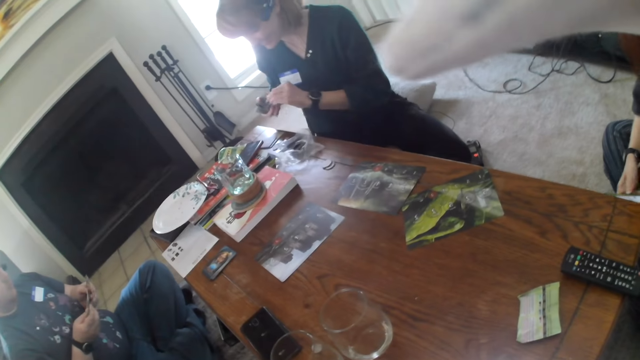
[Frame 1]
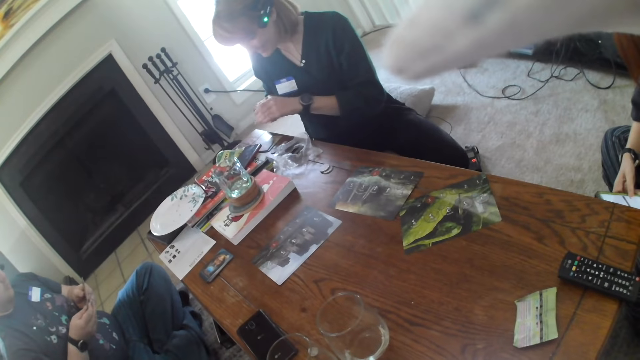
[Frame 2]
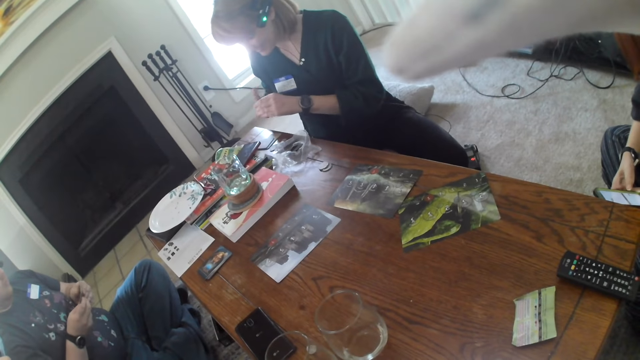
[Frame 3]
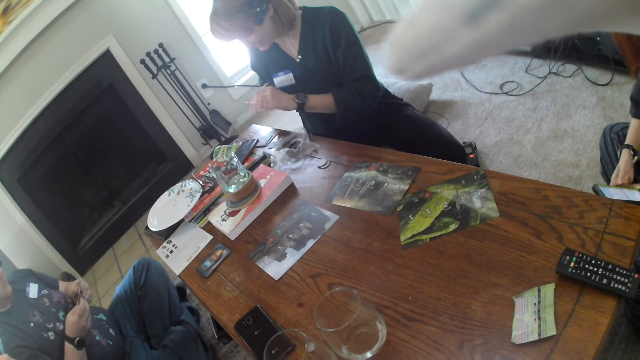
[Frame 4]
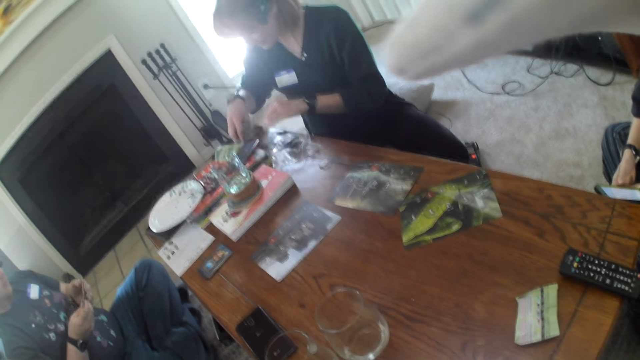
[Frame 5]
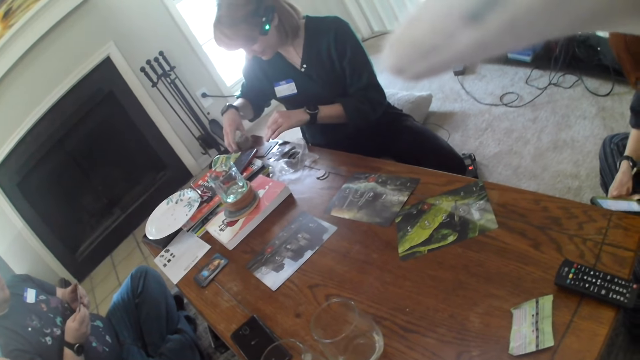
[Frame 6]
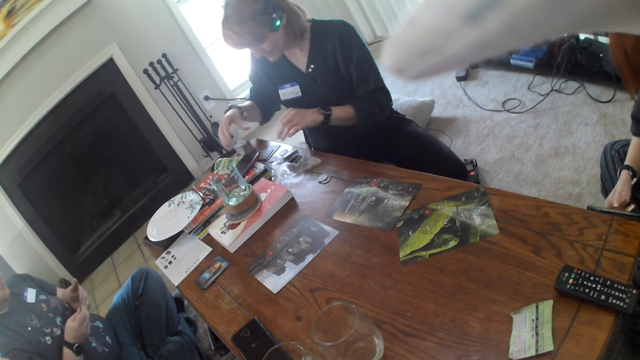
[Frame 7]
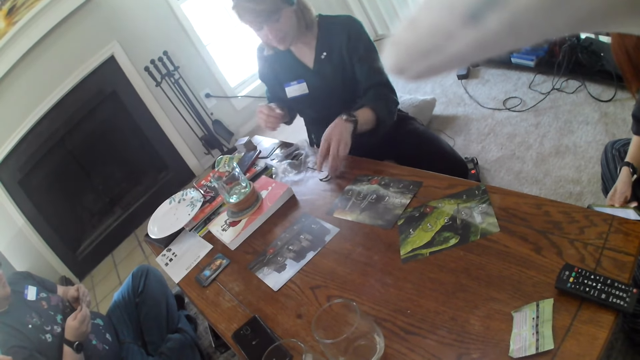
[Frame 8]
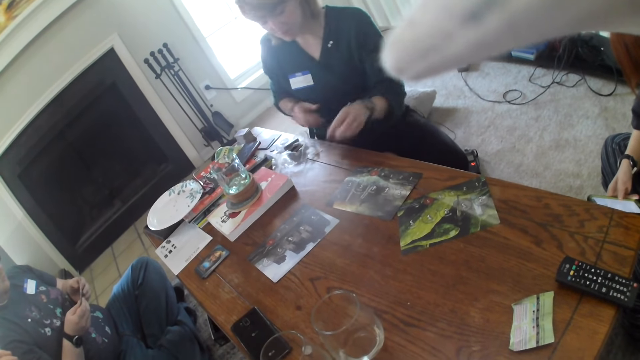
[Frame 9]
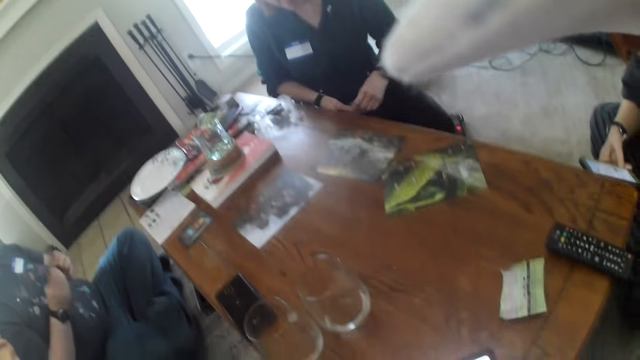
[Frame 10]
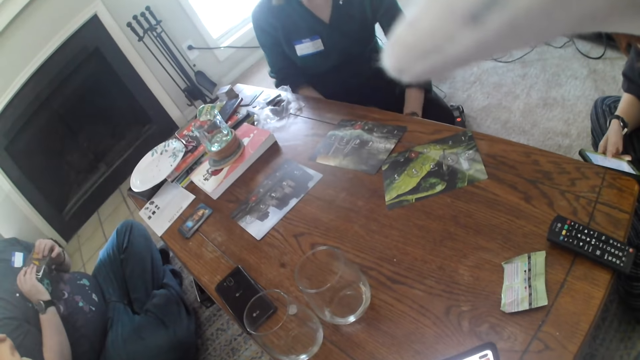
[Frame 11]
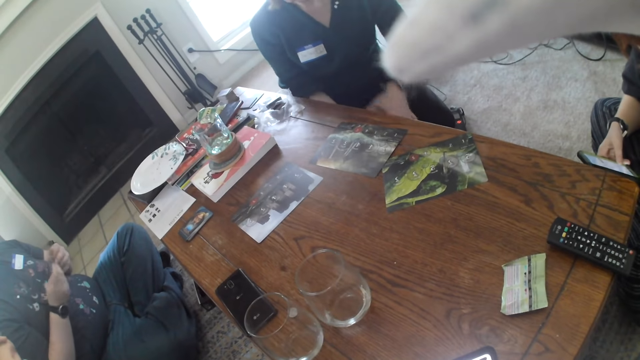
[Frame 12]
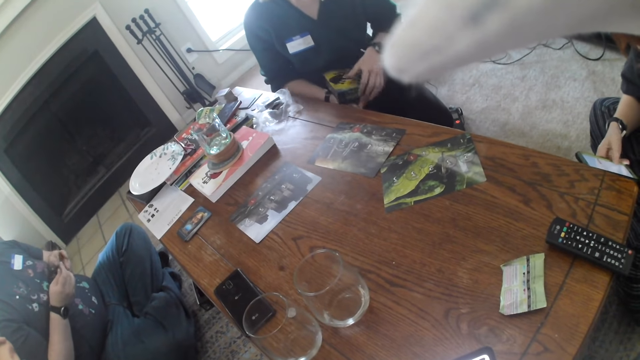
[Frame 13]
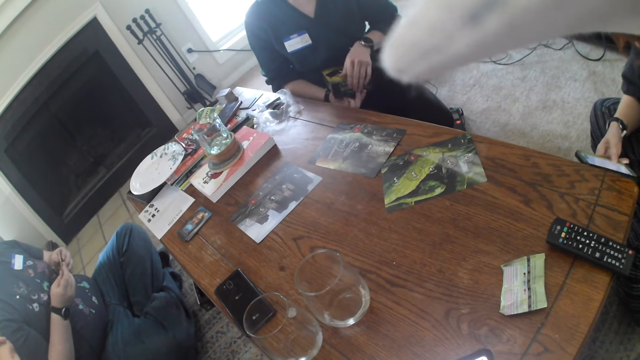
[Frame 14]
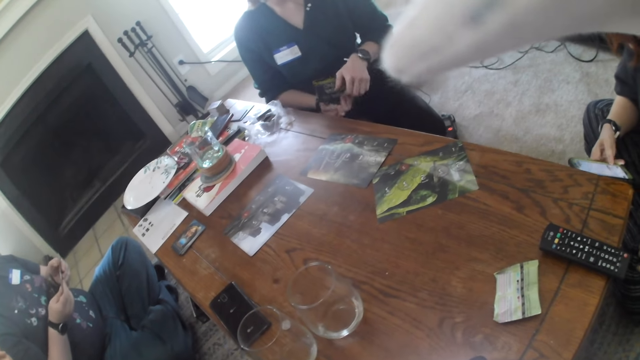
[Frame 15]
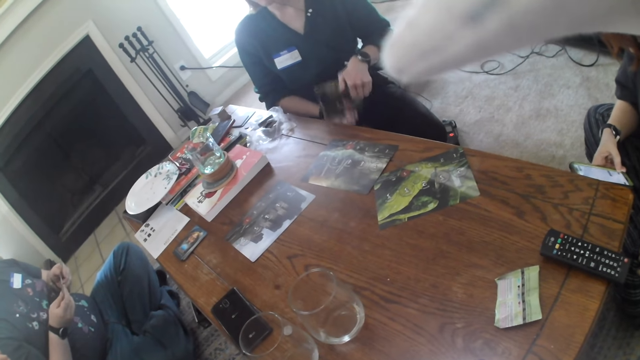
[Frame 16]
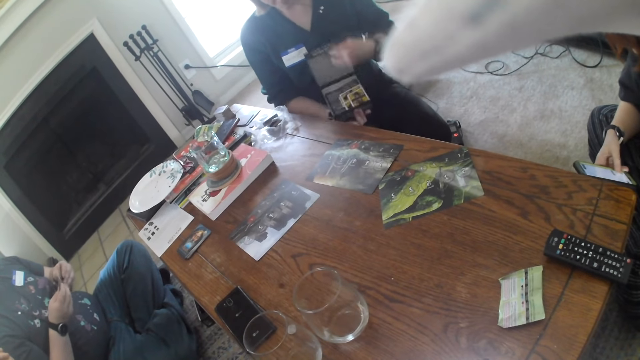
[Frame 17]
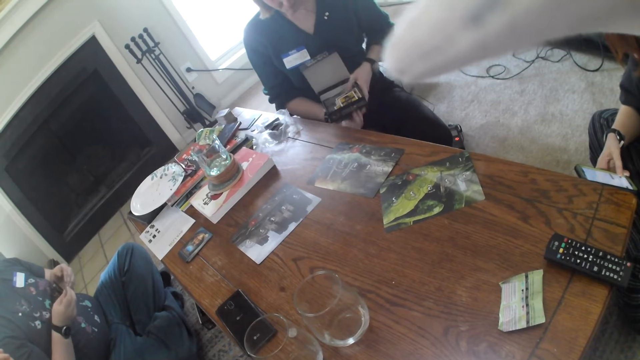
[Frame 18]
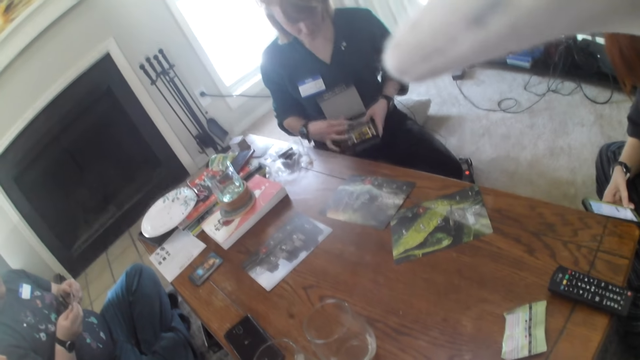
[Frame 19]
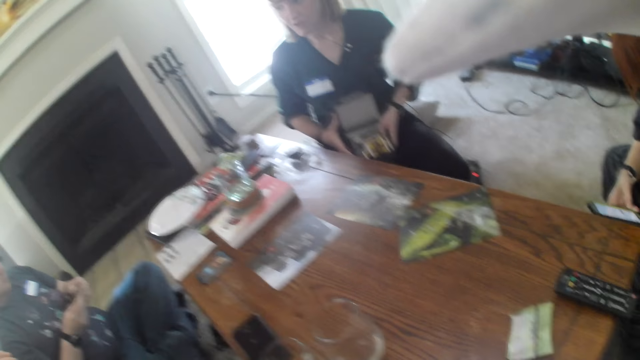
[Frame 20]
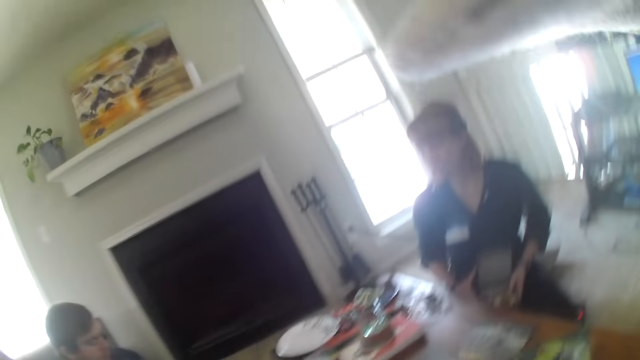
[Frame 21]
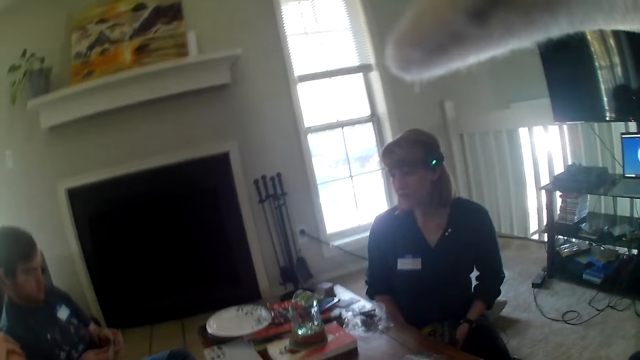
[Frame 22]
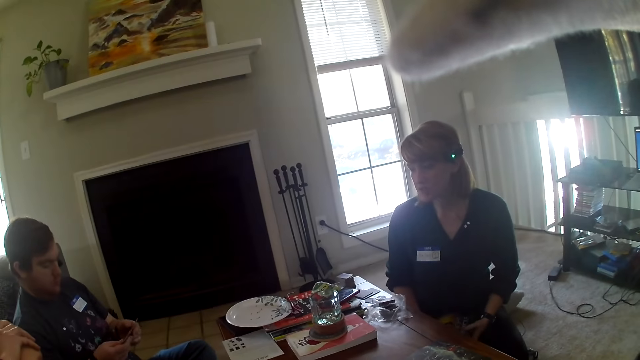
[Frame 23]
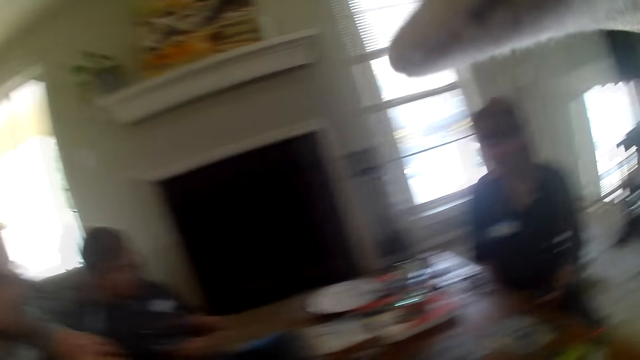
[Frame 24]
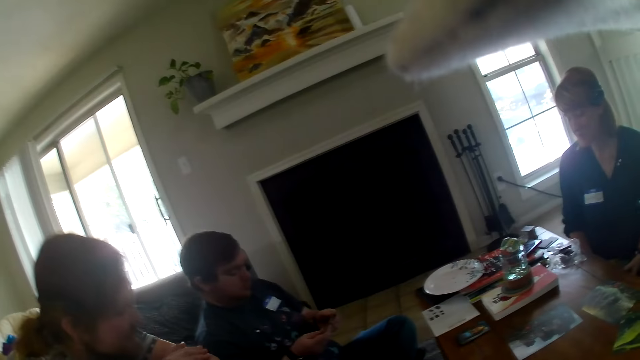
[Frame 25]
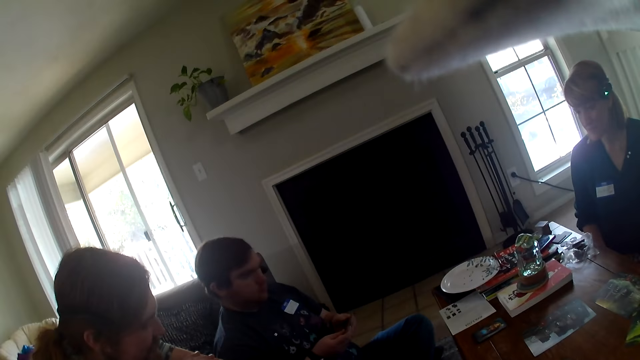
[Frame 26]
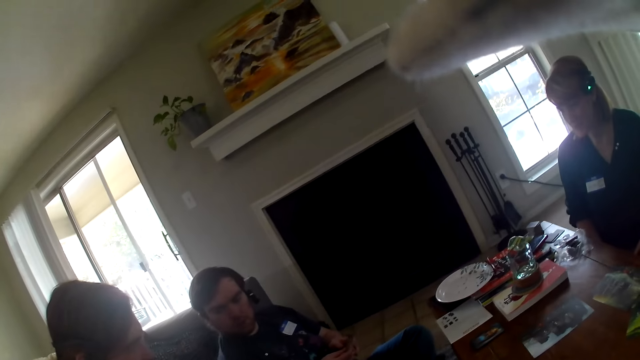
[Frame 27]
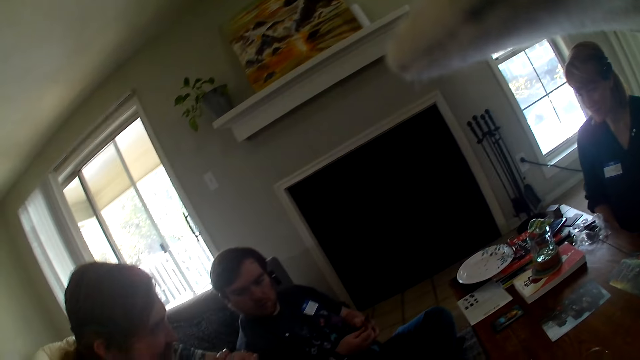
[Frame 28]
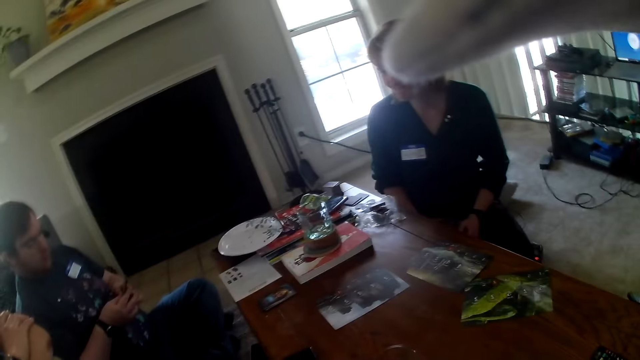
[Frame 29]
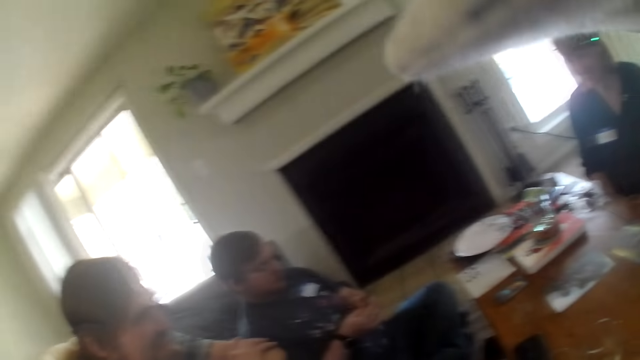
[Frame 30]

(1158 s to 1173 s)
The camera wearer picks up something. A woman picks up a box. The woman opens the box. The woman puts something in the box. The camera wearer stares at the woman. They look around the apartment.

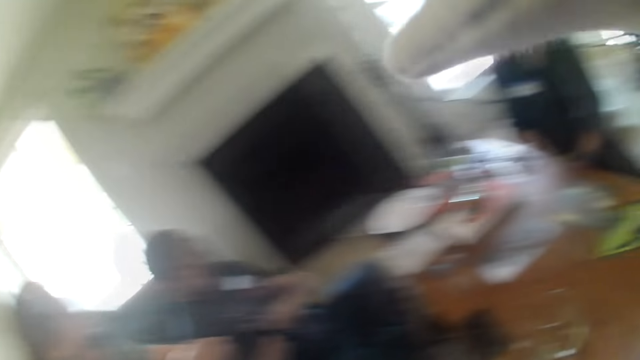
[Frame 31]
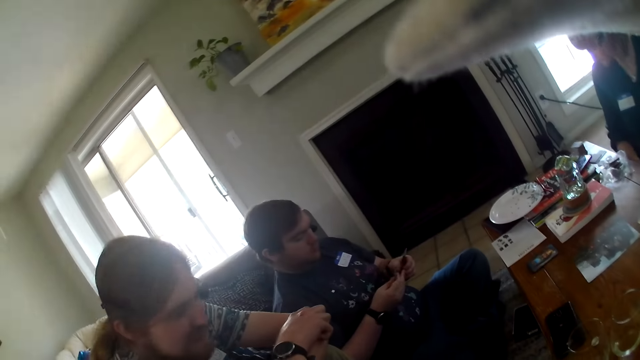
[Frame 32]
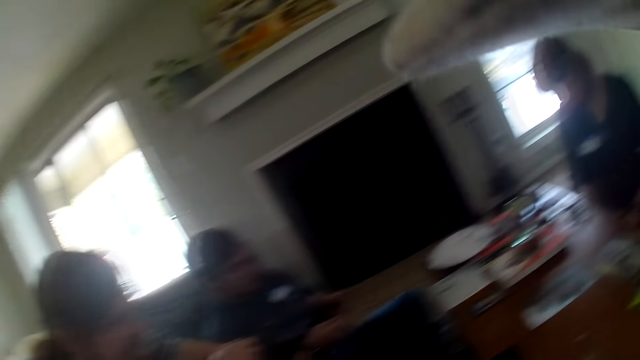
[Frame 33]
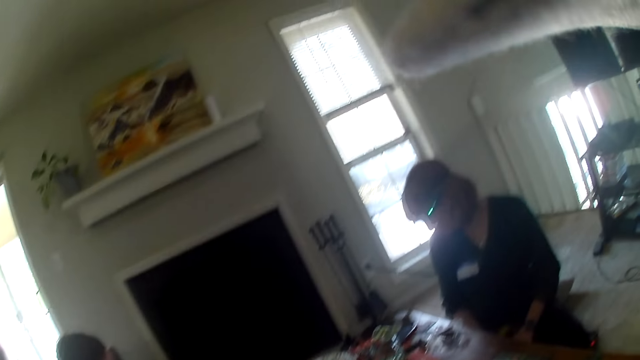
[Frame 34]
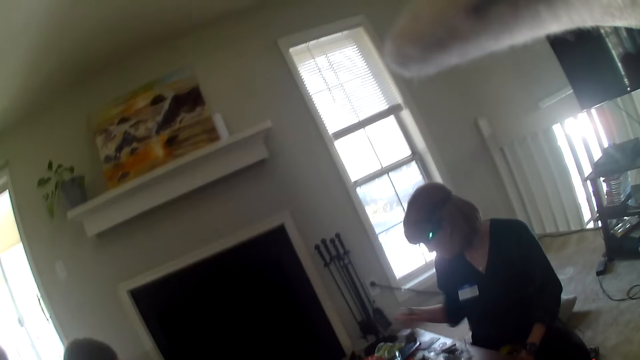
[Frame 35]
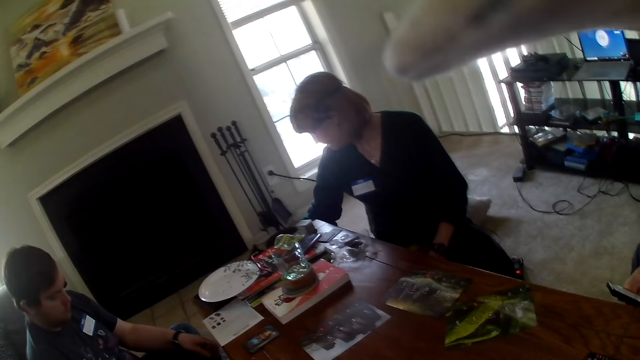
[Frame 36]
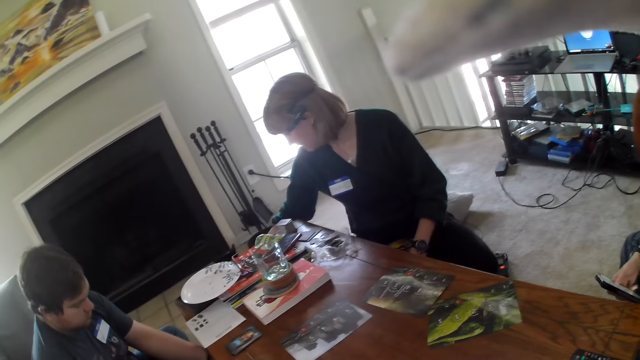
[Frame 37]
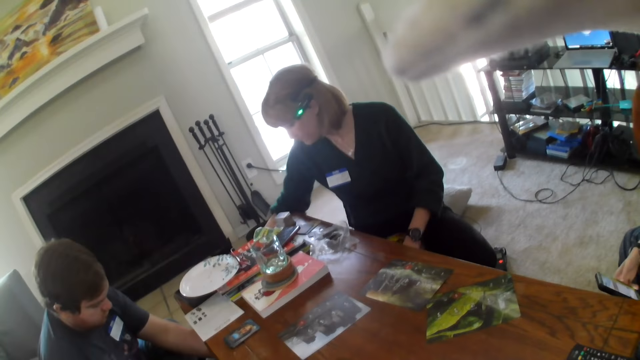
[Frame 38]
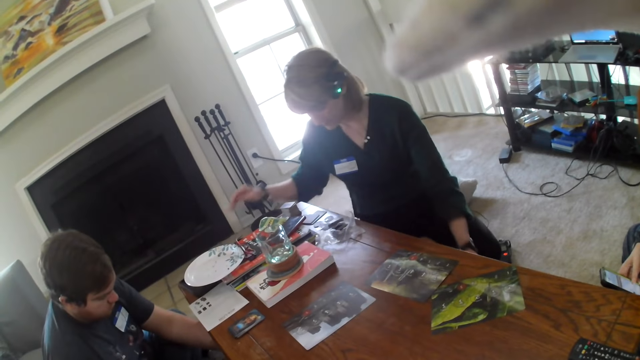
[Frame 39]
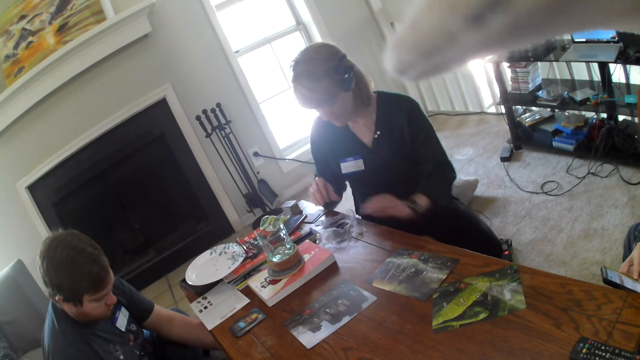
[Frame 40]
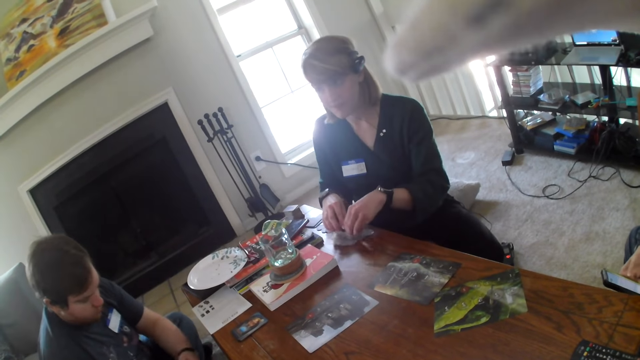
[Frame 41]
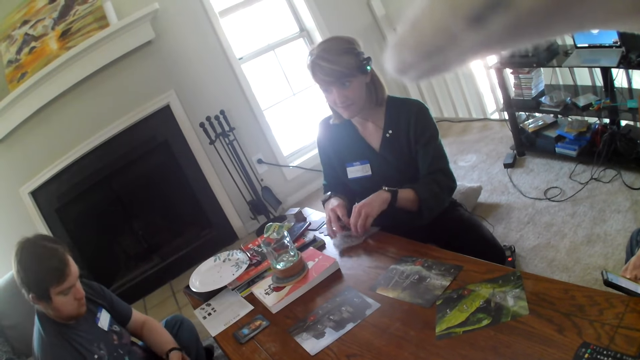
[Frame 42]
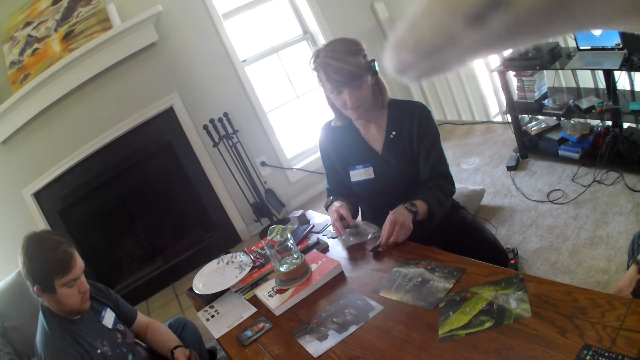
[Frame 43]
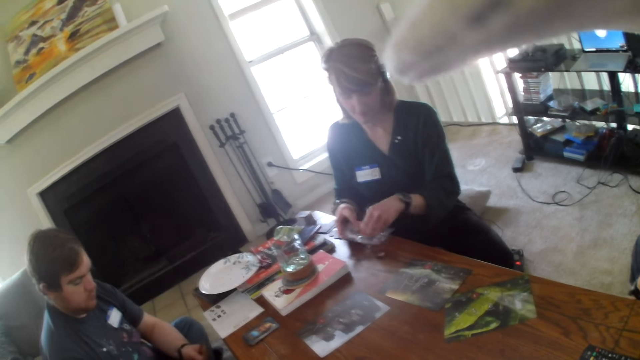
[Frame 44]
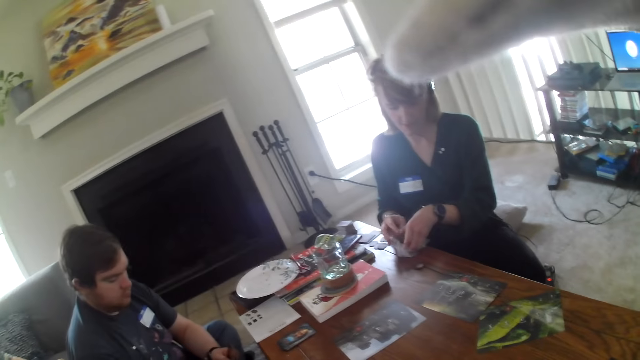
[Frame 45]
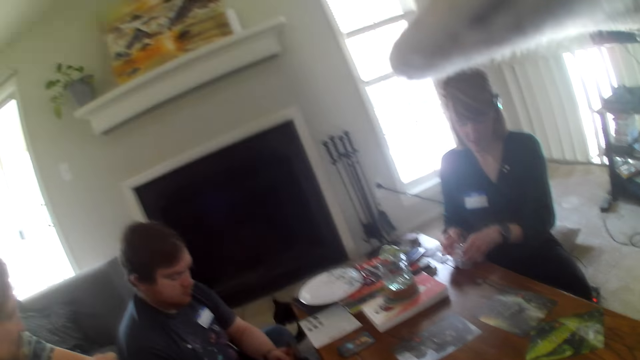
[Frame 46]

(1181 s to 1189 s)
The camera wearer stares at a woman. The woman touches a dog. Another woman inspects a paper on the table. A person touches something.
